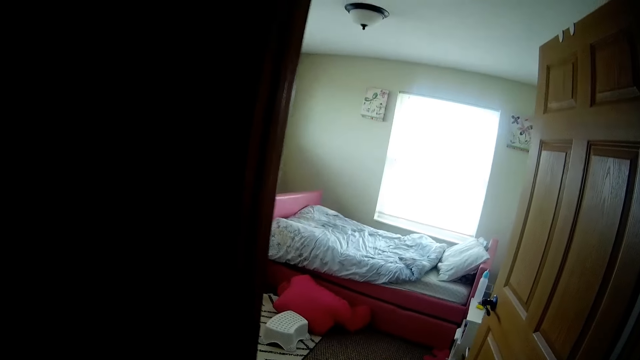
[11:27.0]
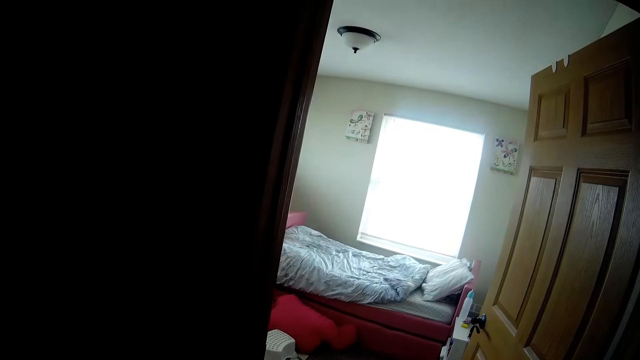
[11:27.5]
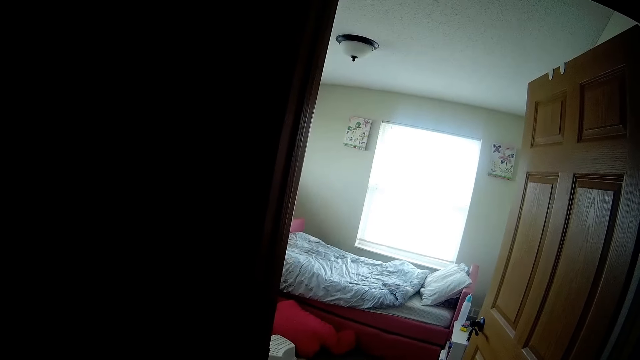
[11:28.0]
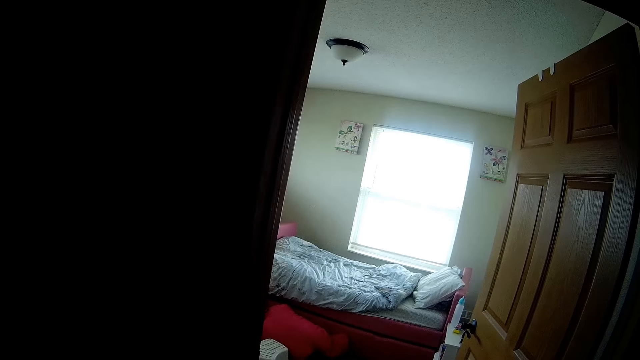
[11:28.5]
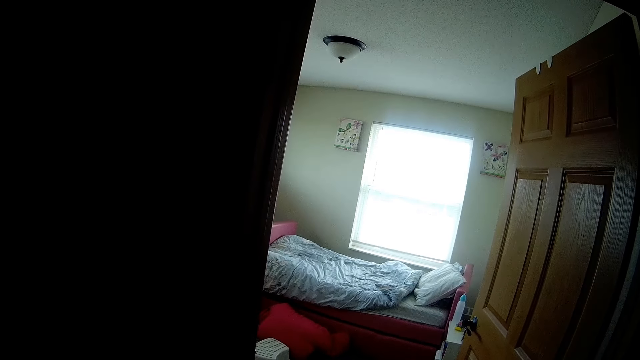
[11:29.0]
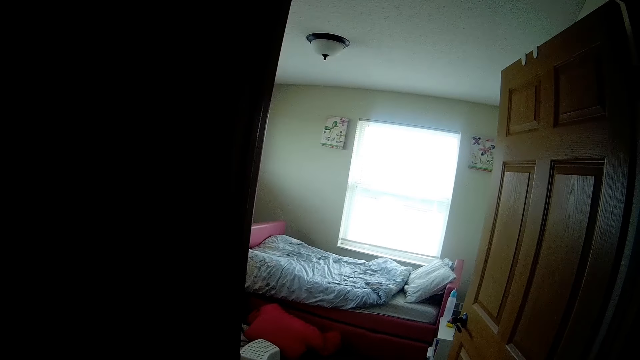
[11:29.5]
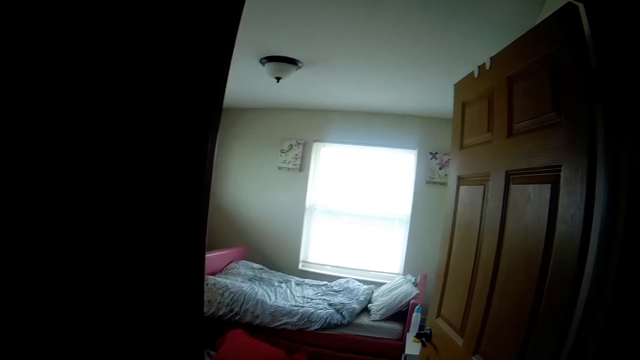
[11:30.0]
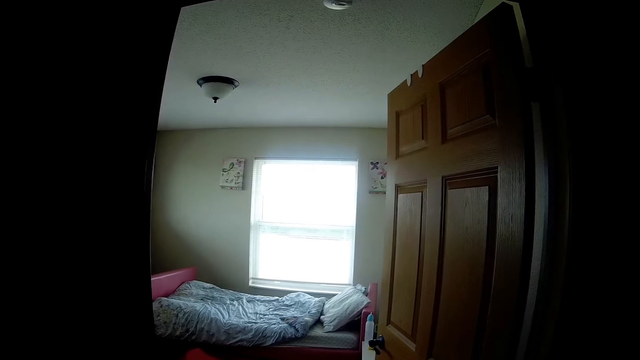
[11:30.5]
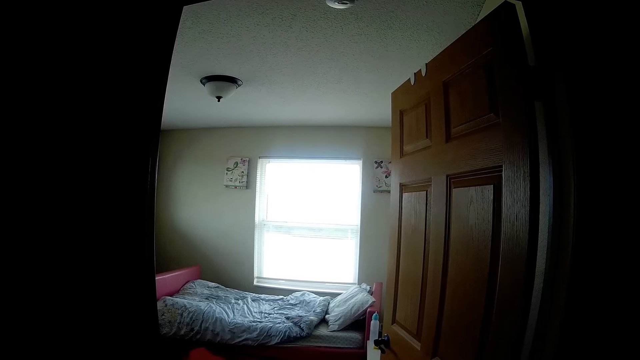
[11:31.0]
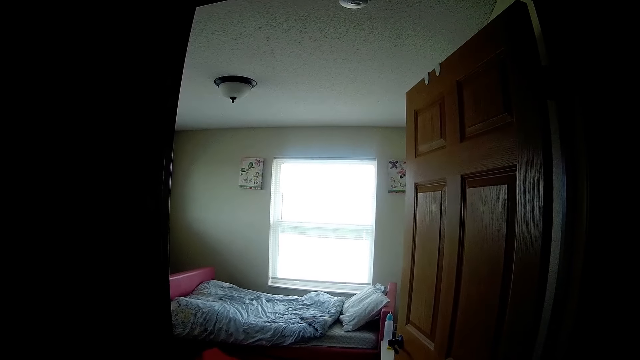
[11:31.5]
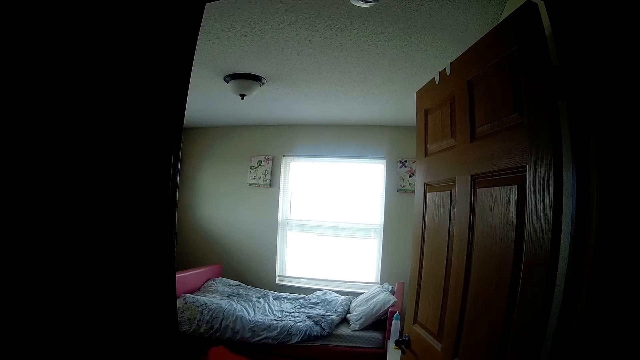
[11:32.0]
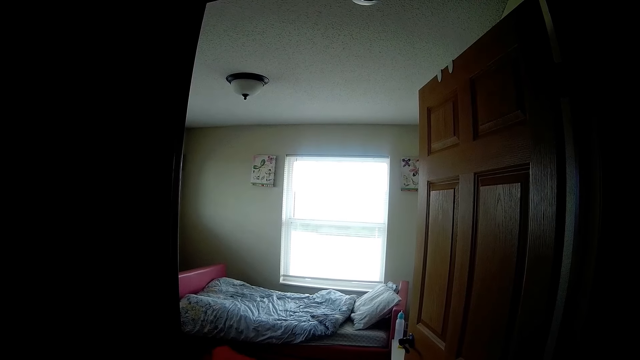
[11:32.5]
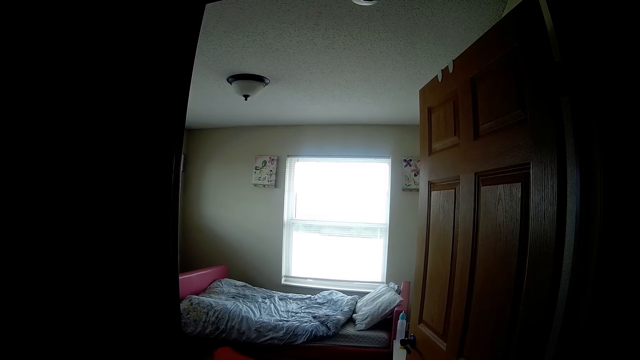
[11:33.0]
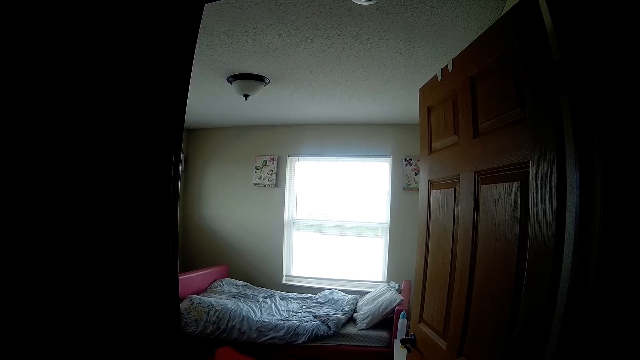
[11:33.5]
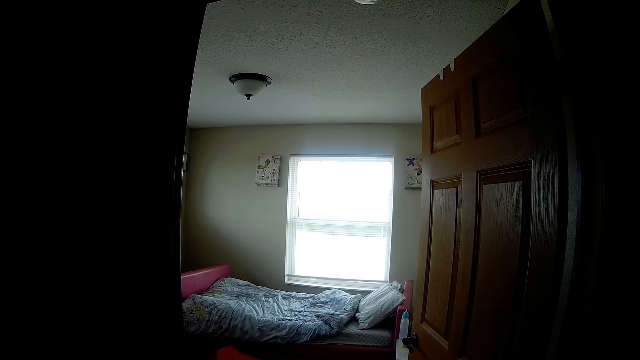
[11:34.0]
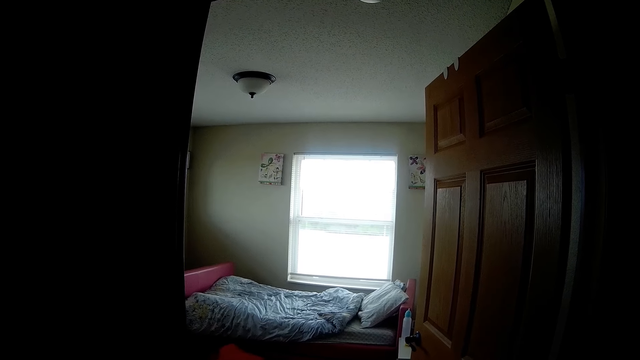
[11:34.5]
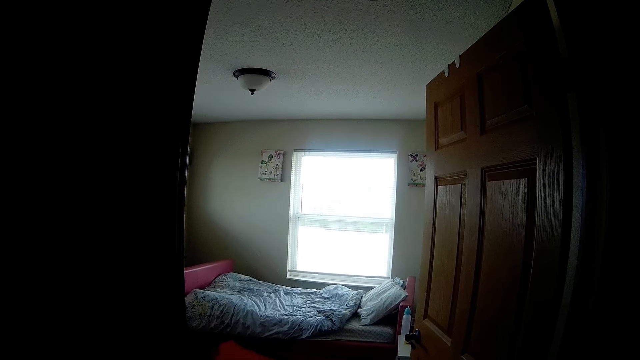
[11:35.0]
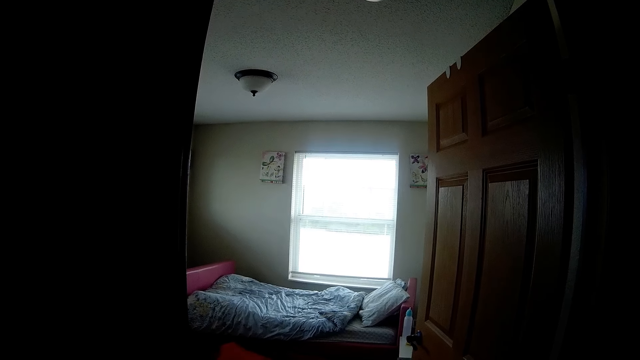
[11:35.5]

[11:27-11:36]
The camera wearer looks around a room. They talk to a person.

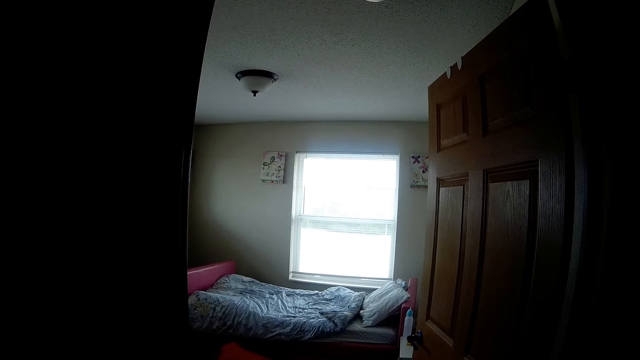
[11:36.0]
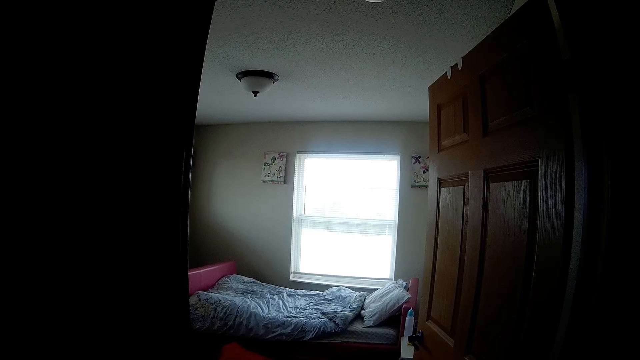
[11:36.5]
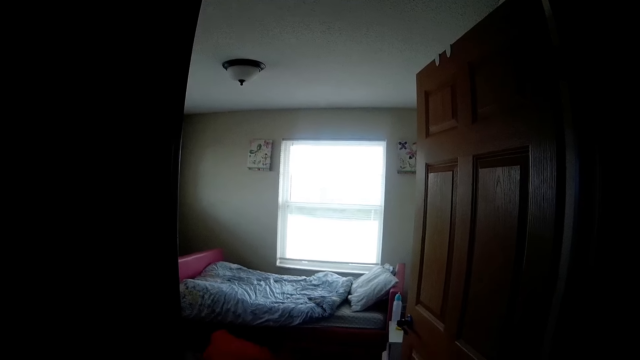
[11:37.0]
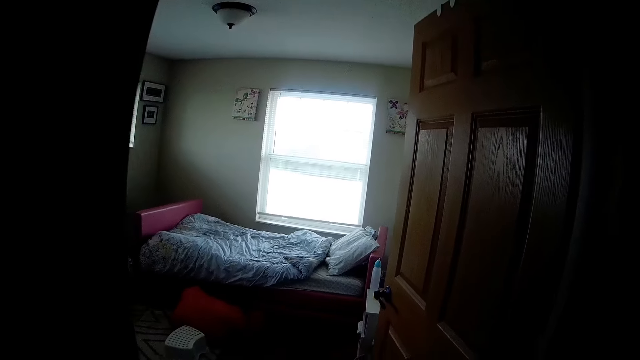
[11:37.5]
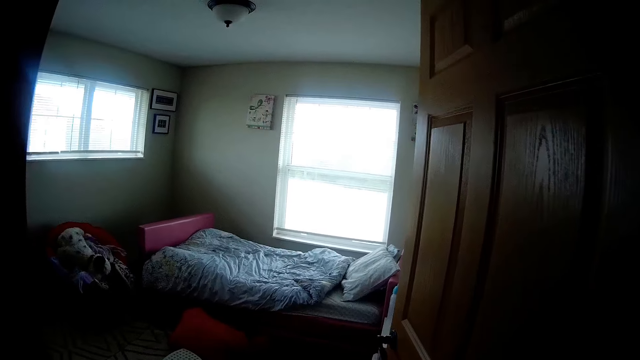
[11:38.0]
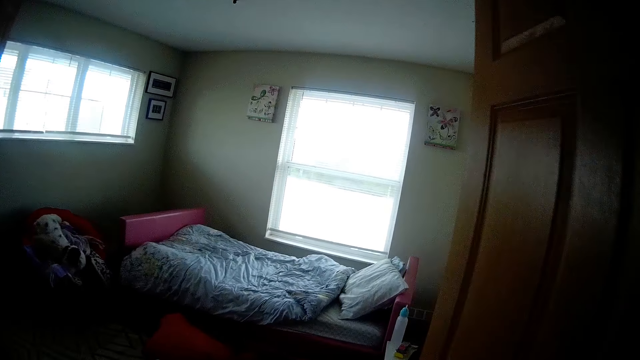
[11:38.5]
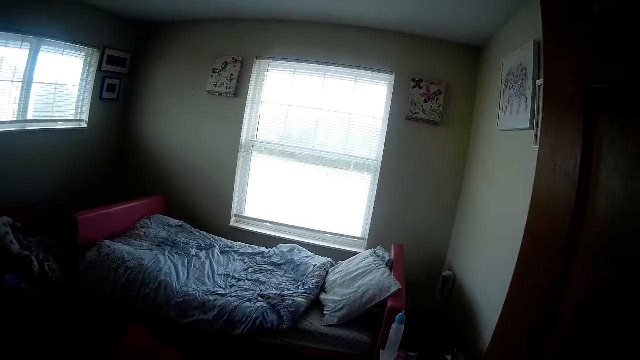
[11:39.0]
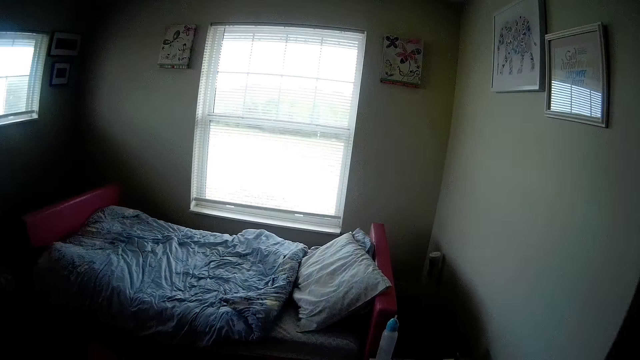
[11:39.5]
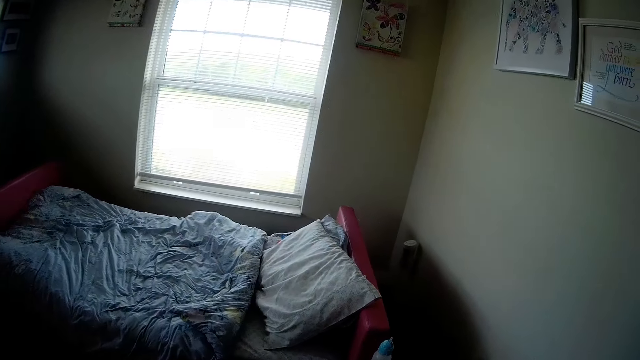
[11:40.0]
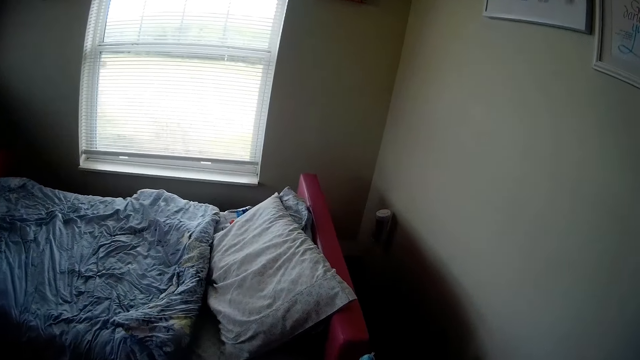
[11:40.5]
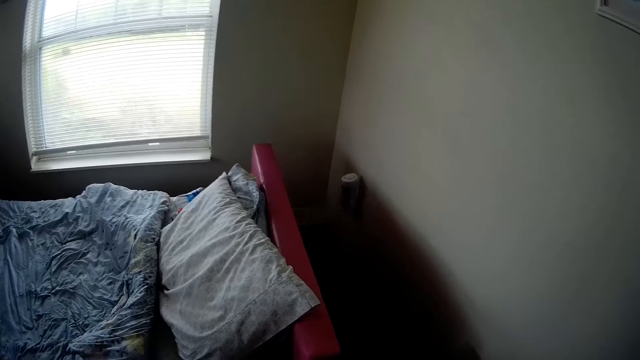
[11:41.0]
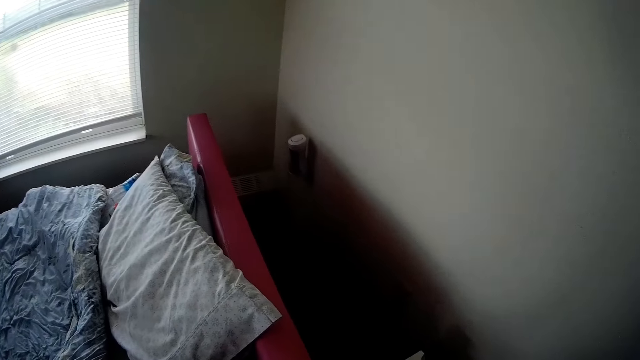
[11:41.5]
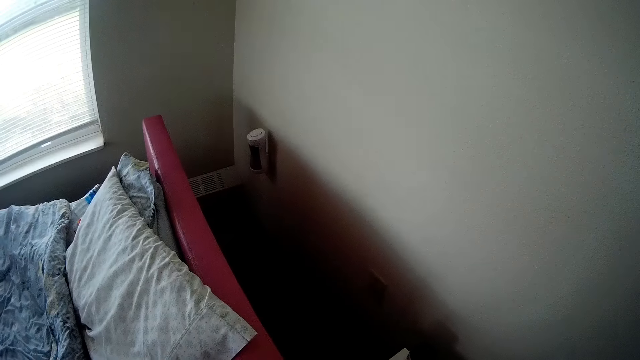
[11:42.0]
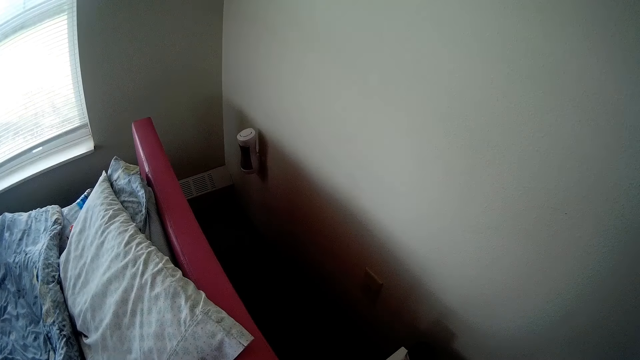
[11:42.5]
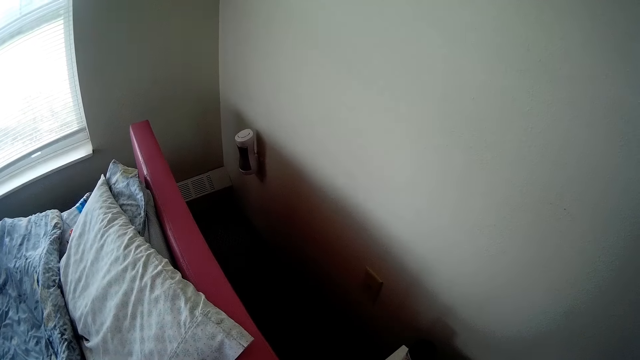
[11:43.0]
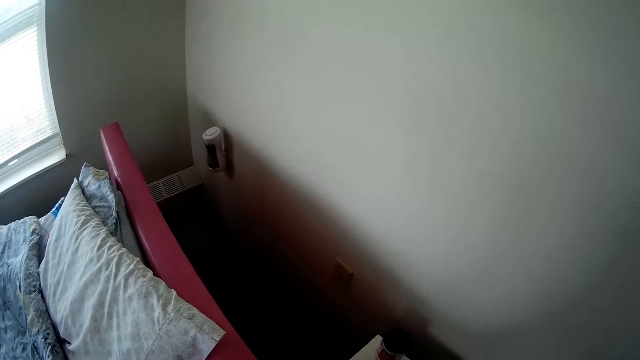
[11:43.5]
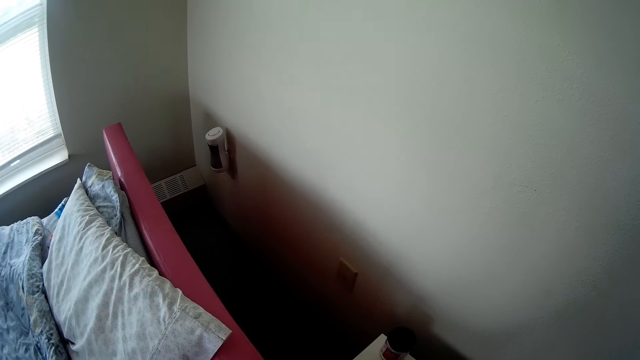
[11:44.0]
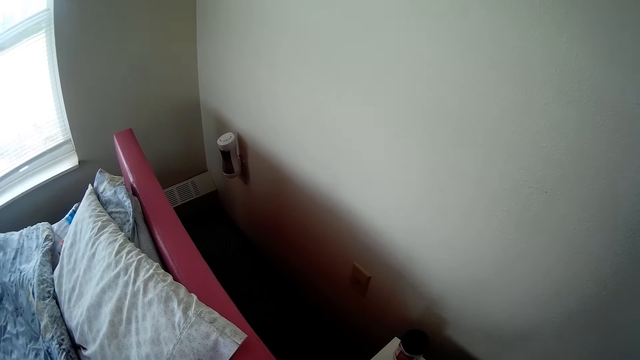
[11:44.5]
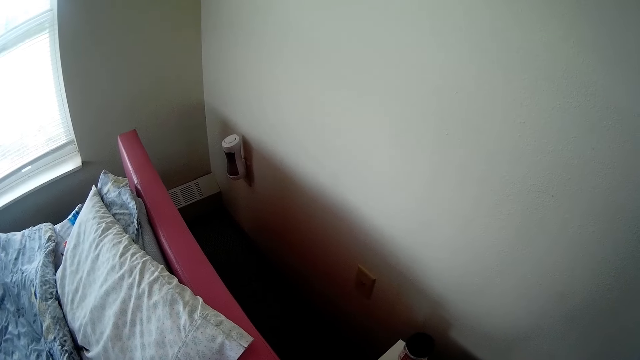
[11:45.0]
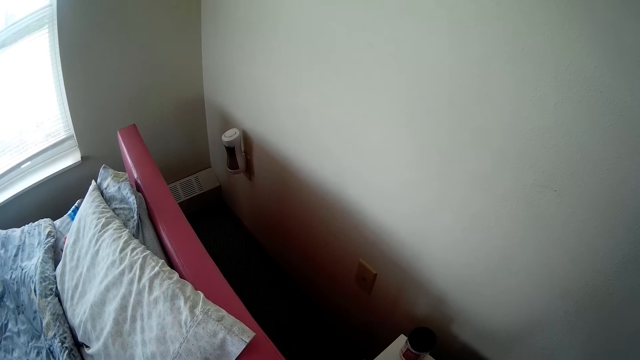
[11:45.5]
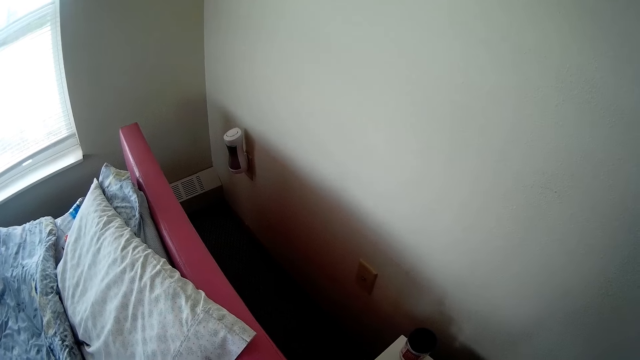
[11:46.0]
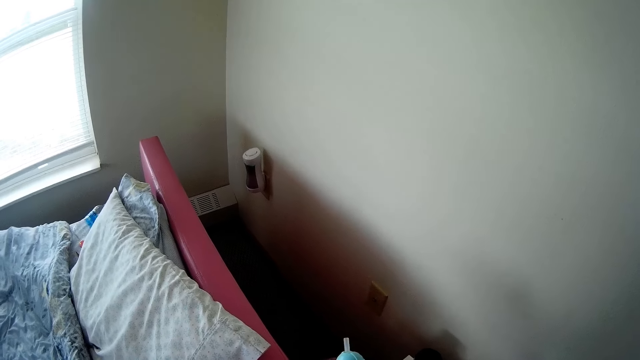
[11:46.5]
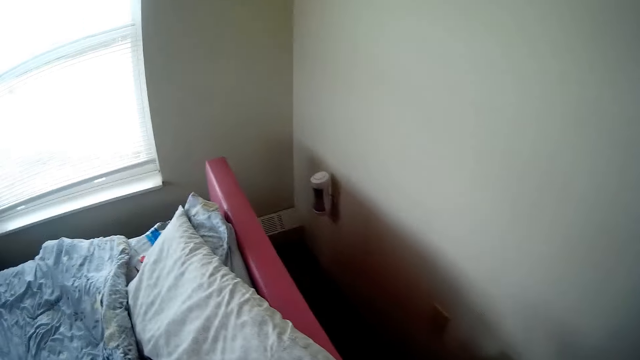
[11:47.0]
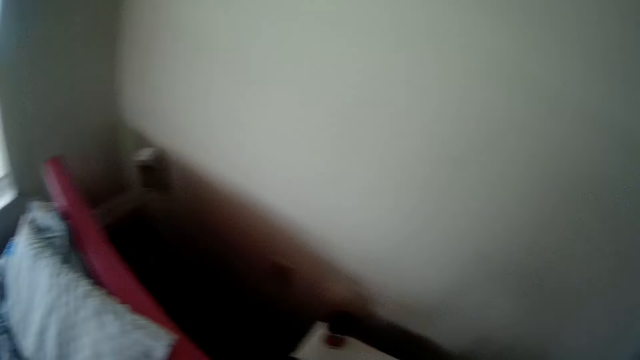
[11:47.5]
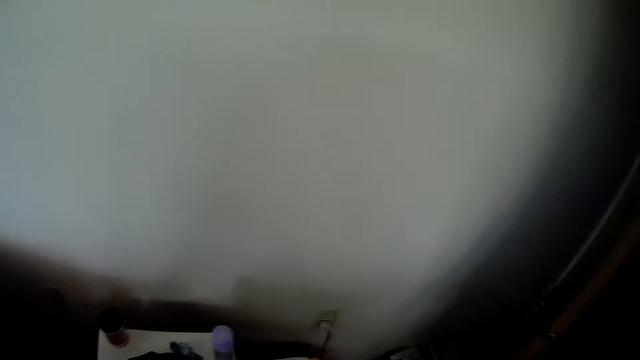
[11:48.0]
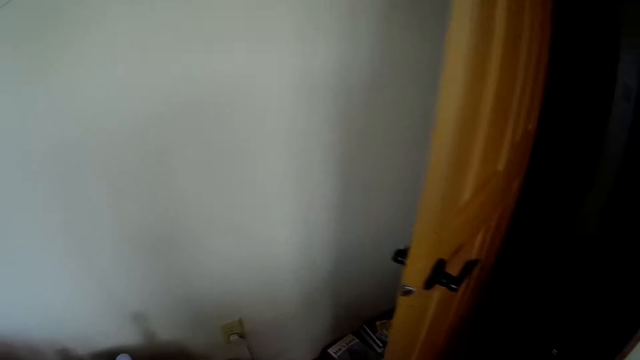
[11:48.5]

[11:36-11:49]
The camera wearer enters the bedroom. They look around the room. They do something.
